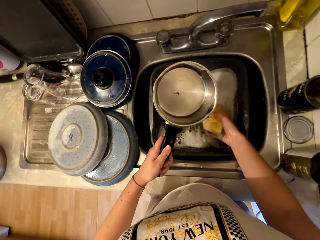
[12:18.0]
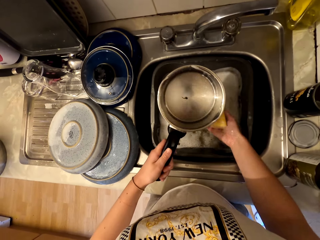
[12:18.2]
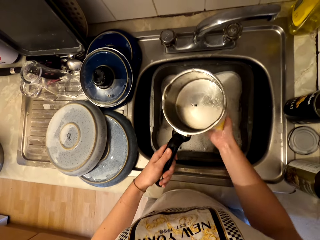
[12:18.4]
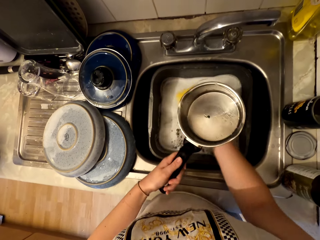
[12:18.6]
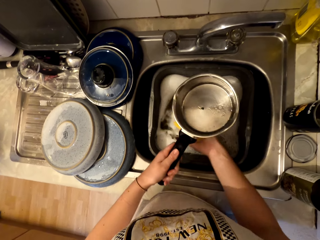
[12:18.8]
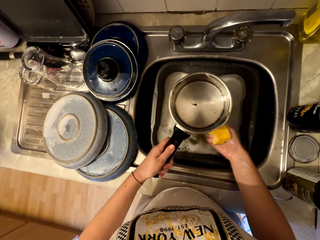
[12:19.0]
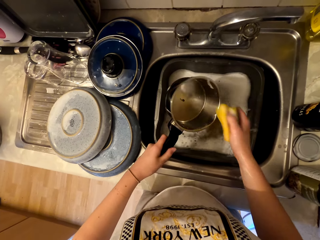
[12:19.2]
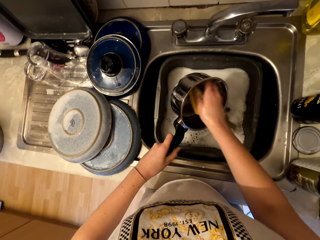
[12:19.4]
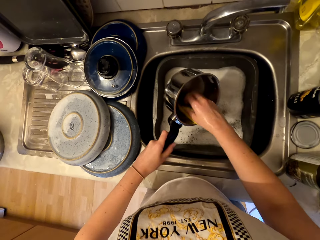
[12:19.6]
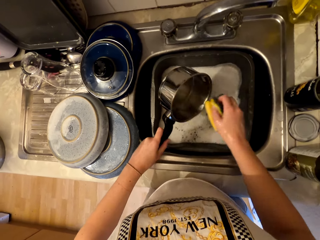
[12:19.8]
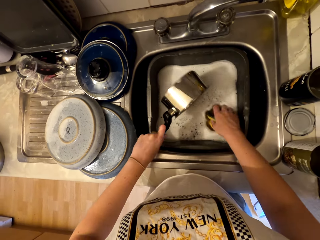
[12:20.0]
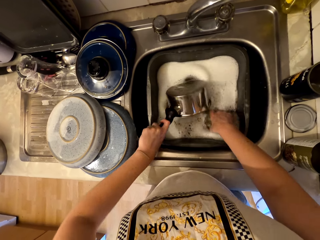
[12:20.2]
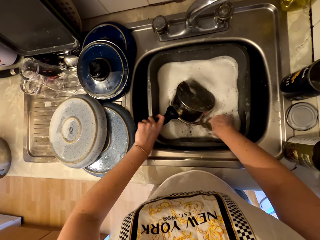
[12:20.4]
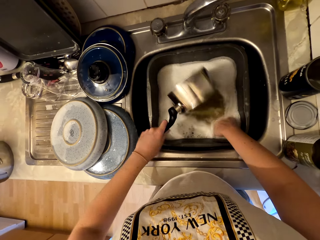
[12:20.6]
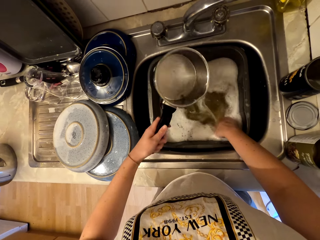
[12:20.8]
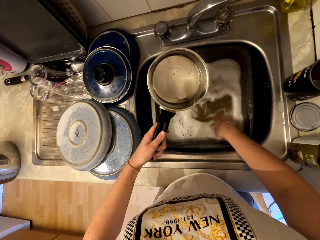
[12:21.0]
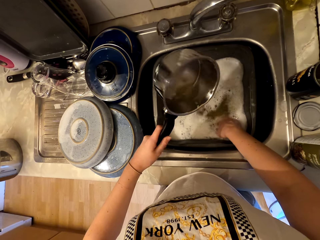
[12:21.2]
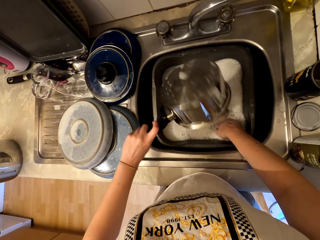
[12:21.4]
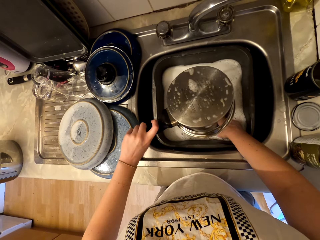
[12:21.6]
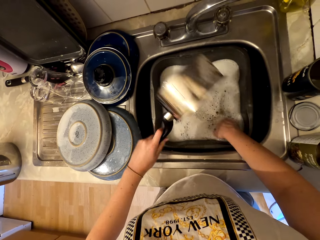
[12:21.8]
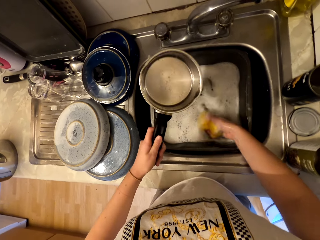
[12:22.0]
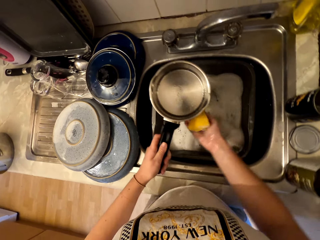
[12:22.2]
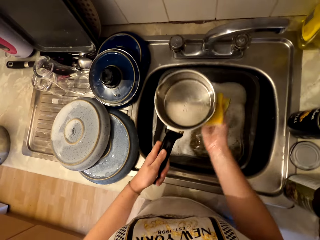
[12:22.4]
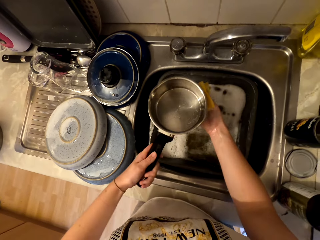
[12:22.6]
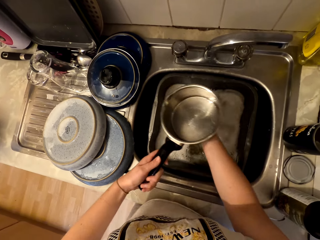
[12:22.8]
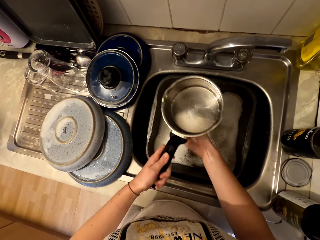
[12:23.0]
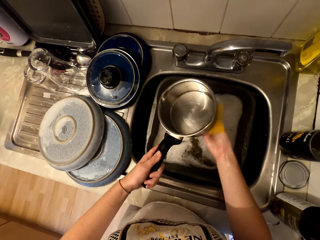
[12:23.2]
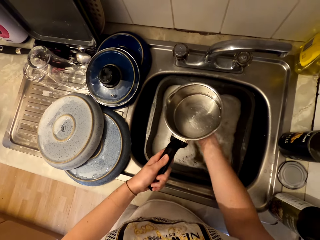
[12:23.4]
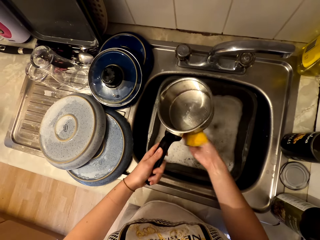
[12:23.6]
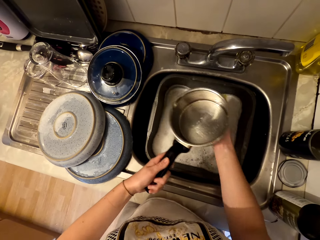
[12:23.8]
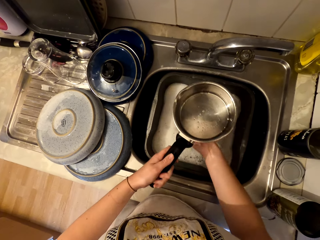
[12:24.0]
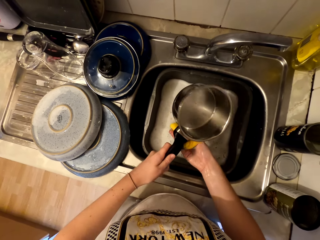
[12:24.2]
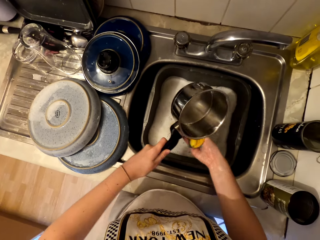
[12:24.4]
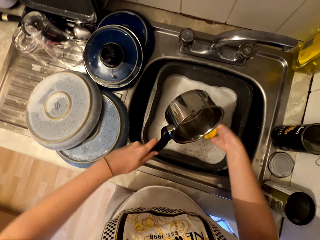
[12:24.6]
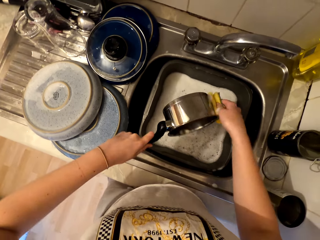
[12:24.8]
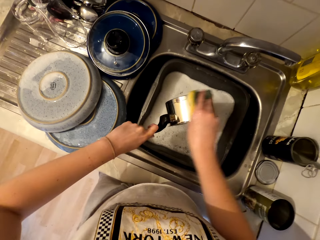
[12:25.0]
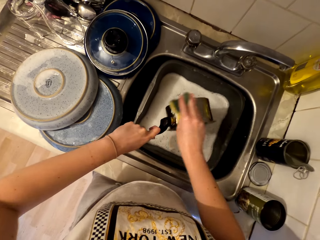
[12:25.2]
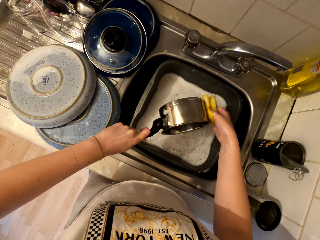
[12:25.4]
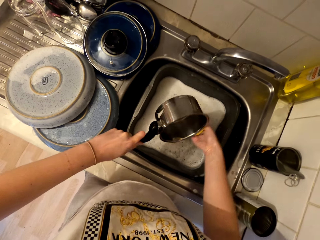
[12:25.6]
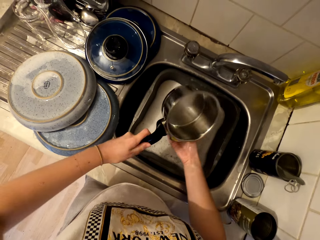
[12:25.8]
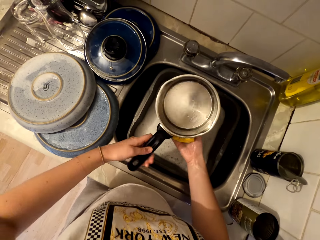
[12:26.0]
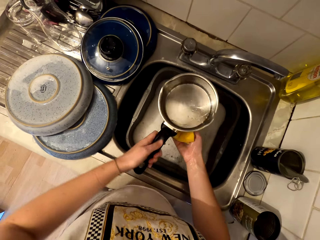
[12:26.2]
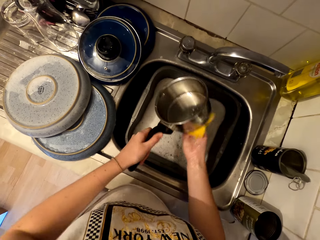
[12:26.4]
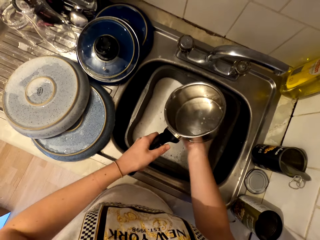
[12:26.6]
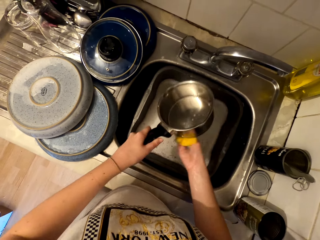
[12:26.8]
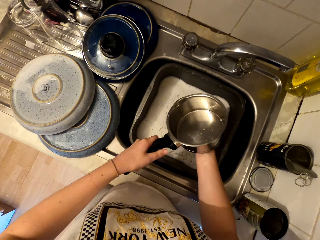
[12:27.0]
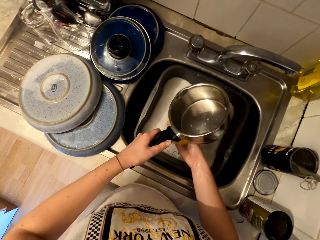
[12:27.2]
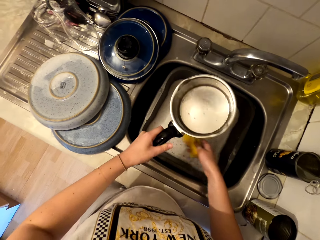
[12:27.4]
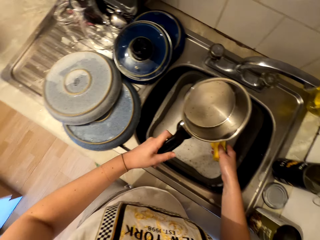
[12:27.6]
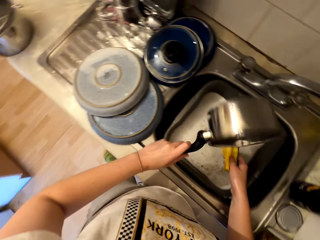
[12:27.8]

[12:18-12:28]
The camera wearer inserts a cooking pot in water. They hold the cooking pot. They scrub the cooking pot.

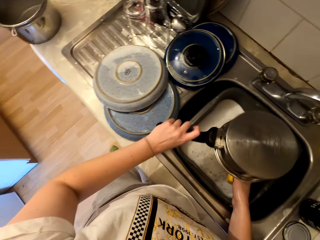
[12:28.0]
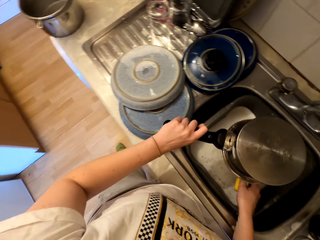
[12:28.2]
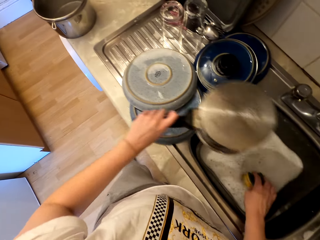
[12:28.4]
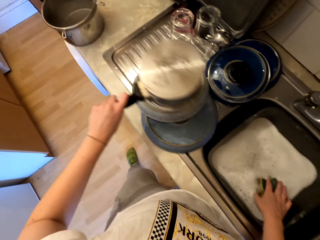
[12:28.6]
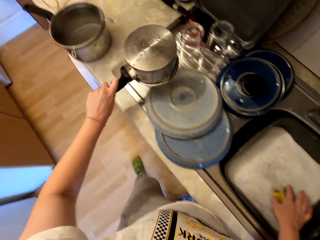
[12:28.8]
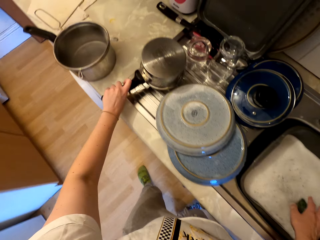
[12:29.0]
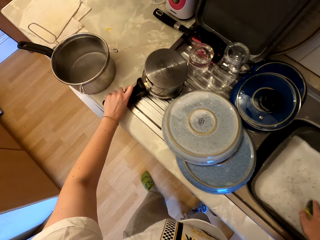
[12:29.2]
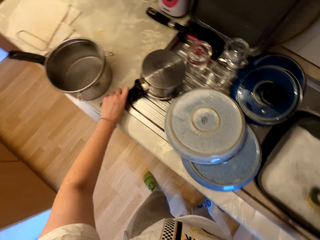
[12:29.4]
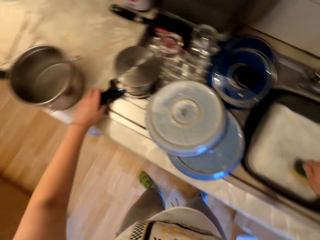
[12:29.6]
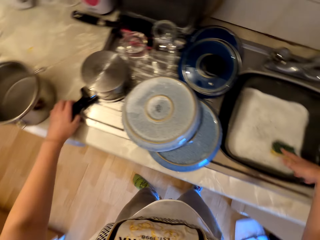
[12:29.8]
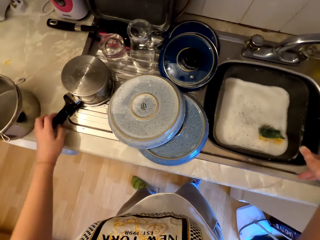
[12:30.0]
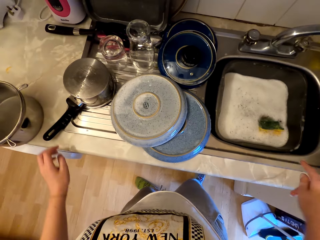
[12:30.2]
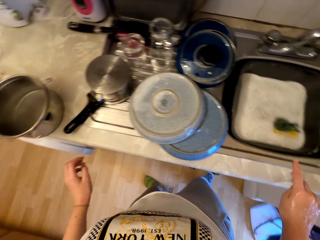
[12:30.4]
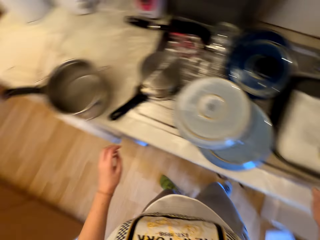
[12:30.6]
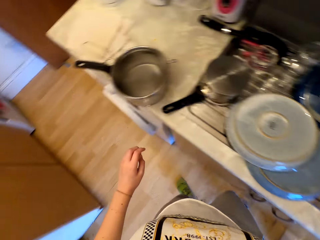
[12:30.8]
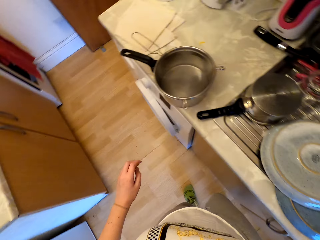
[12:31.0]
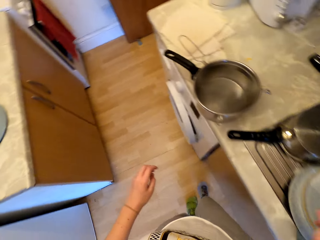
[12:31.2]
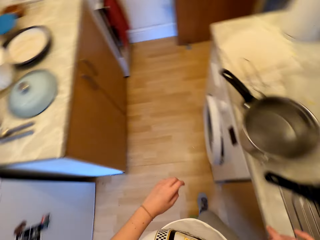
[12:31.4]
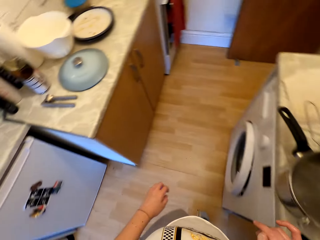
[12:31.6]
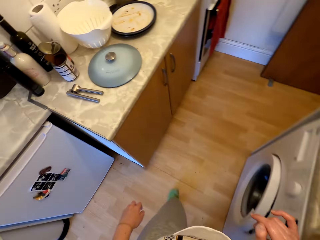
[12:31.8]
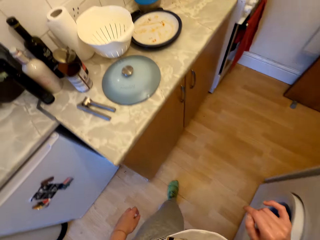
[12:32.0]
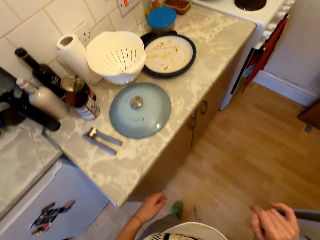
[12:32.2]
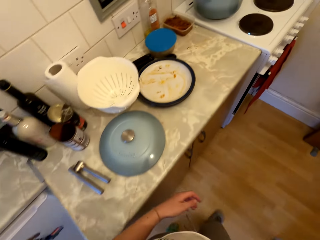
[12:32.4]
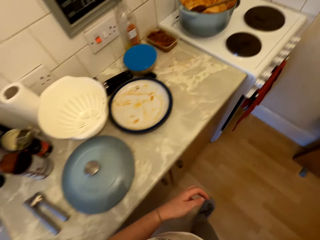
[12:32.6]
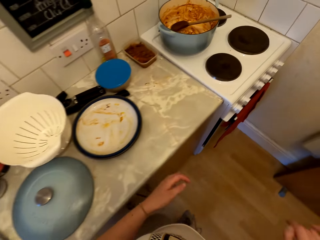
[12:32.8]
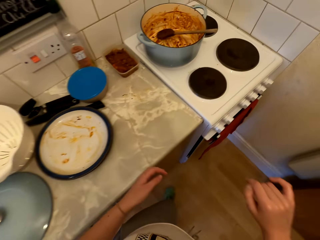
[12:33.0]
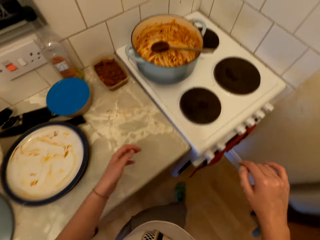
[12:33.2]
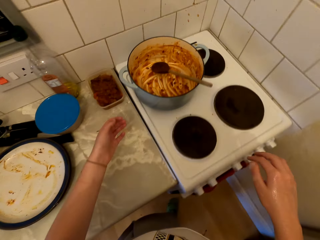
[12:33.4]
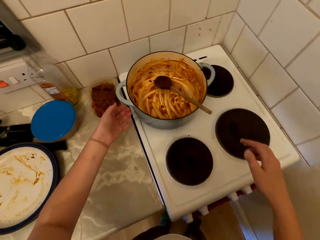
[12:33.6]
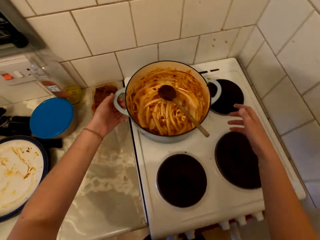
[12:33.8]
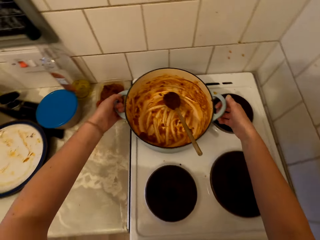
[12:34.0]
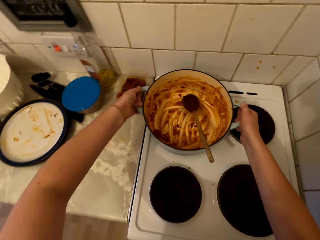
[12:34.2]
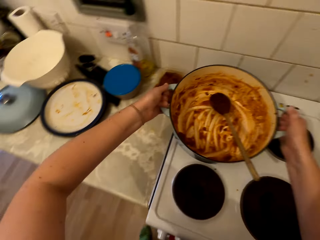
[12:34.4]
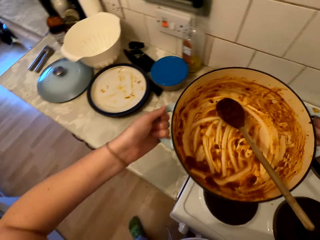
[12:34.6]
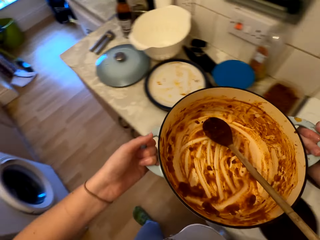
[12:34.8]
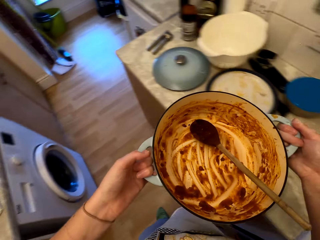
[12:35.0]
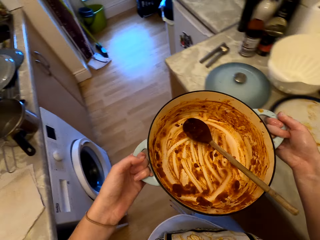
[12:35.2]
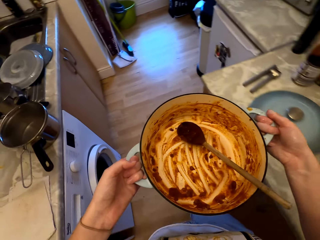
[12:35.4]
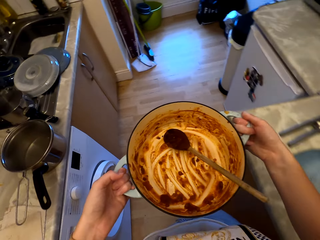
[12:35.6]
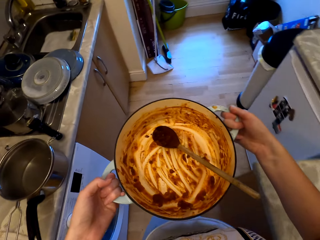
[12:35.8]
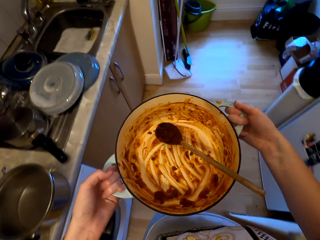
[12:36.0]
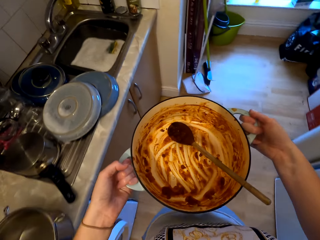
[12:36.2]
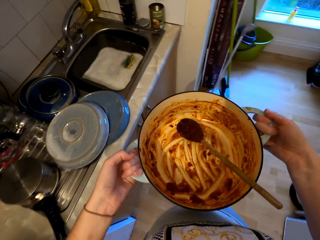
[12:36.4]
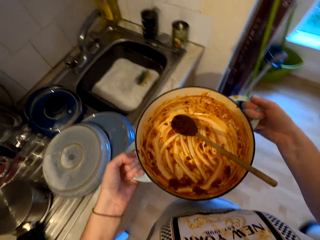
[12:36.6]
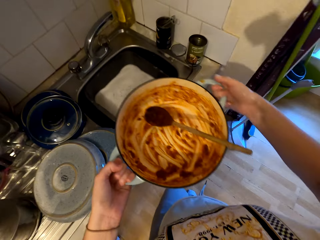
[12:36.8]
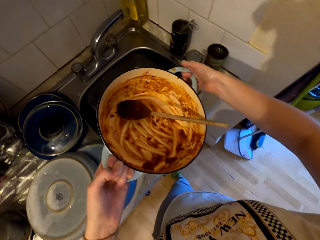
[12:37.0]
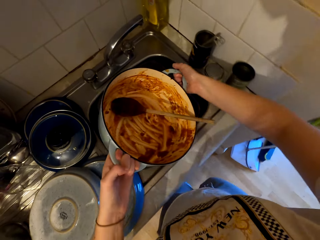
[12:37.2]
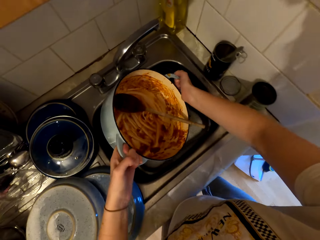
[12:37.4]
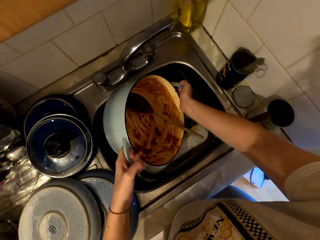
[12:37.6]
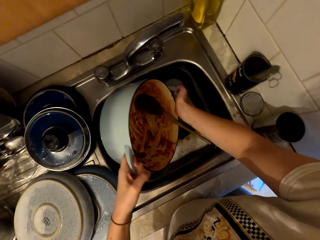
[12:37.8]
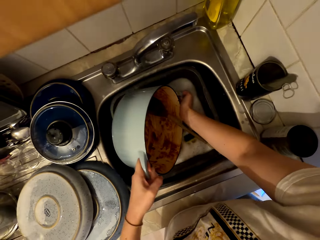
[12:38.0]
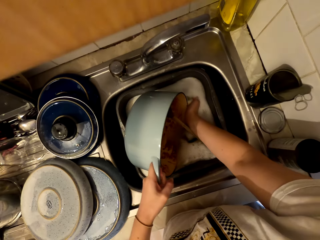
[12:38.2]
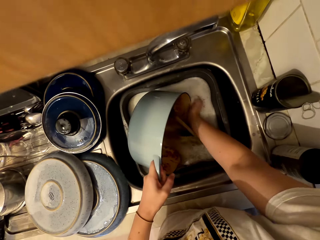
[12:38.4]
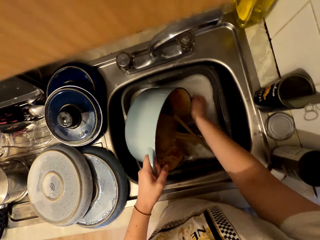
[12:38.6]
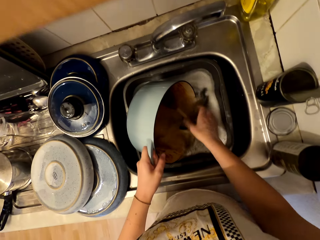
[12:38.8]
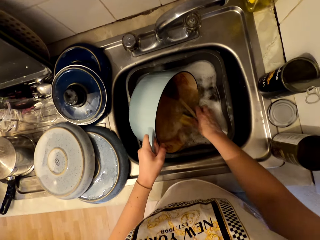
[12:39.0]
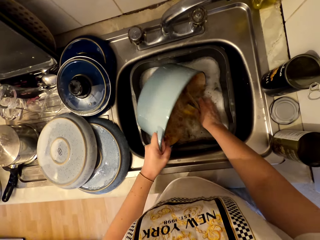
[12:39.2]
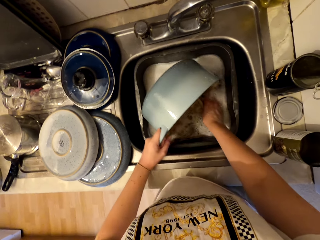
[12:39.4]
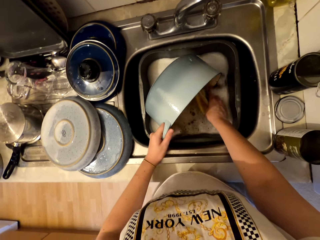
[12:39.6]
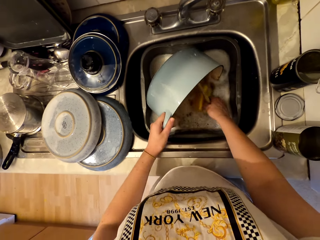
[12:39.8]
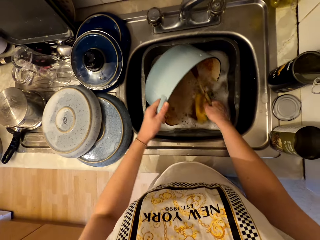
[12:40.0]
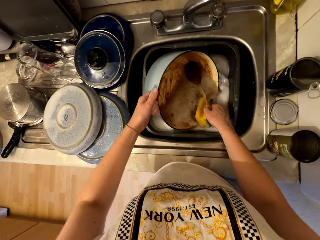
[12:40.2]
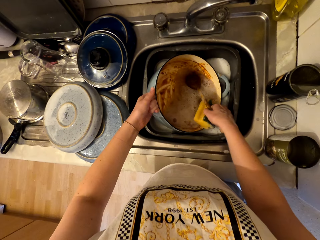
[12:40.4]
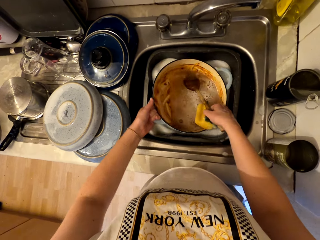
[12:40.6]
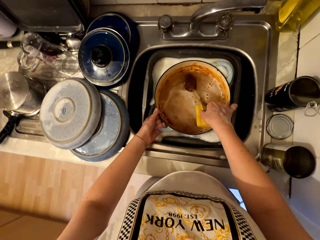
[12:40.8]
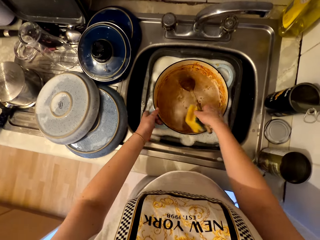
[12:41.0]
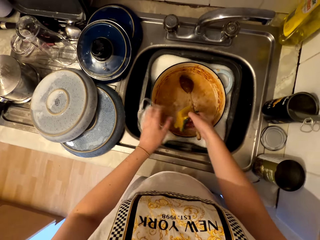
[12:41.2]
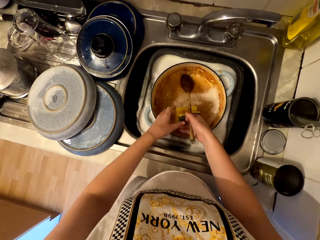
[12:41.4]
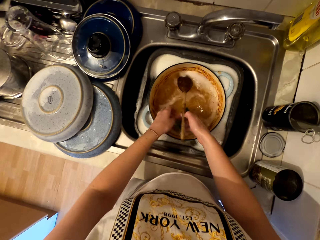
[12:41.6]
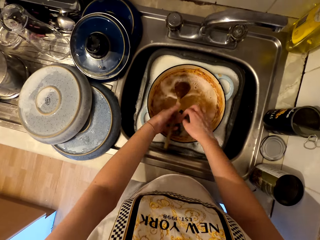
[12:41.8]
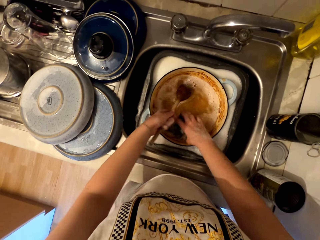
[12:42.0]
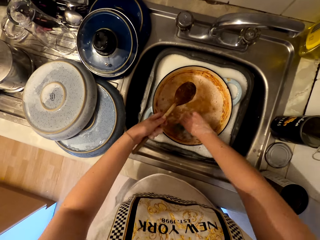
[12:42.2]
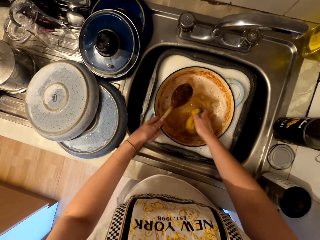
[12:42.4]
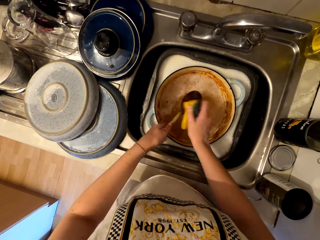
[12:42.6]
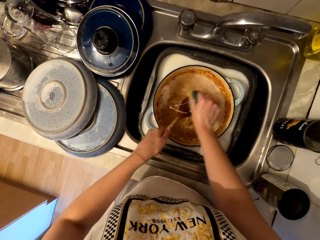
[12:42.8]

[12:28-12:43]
The camera wearer drops the sponge in the sink. They put the sauce pan on the counter. They walk in the kitchen. They pick up a cooking pot from the stove. They walk to the sink. They place the cooking pot in water. They wash a cooking stick in the sink.
